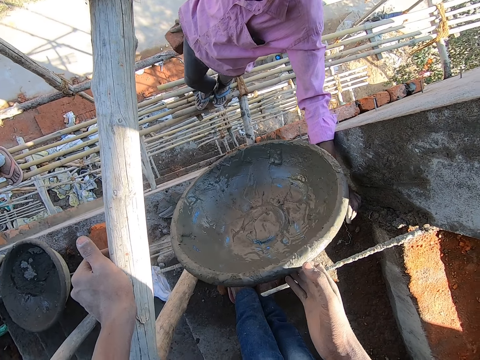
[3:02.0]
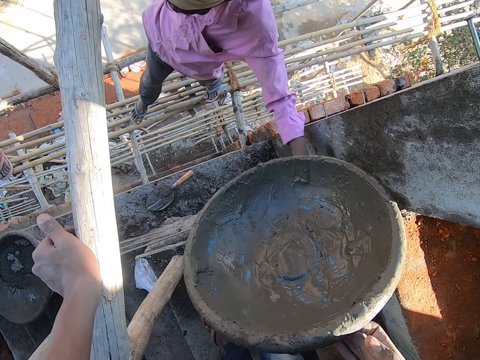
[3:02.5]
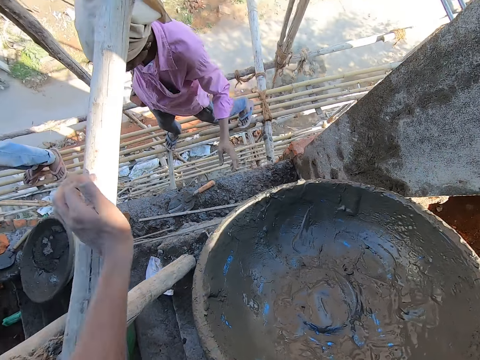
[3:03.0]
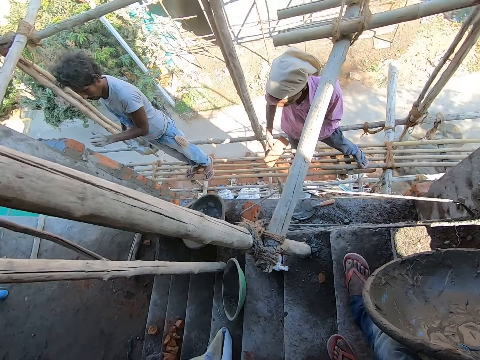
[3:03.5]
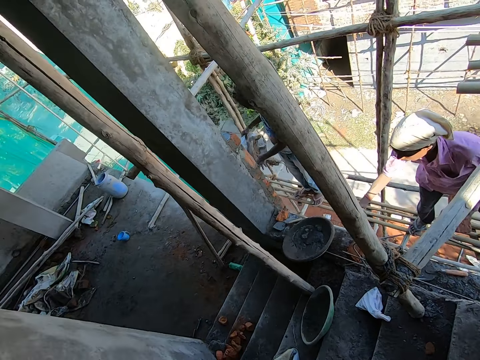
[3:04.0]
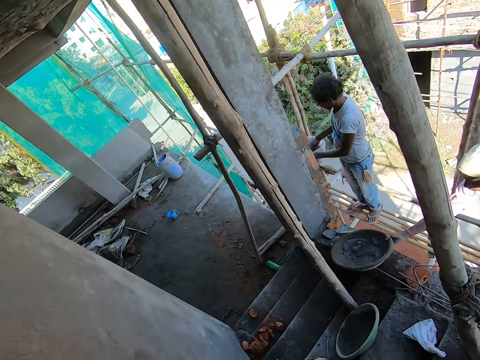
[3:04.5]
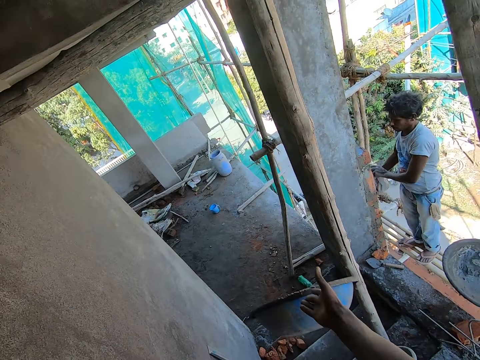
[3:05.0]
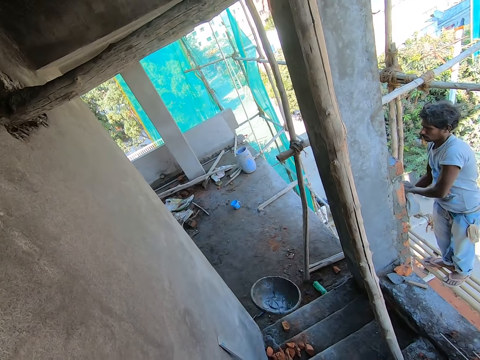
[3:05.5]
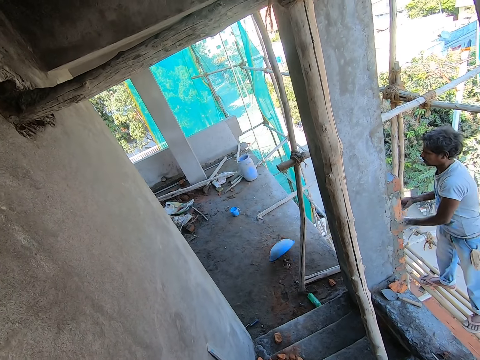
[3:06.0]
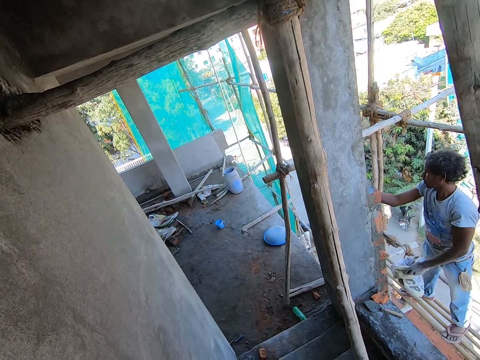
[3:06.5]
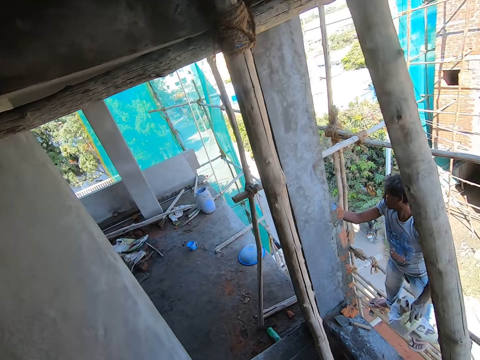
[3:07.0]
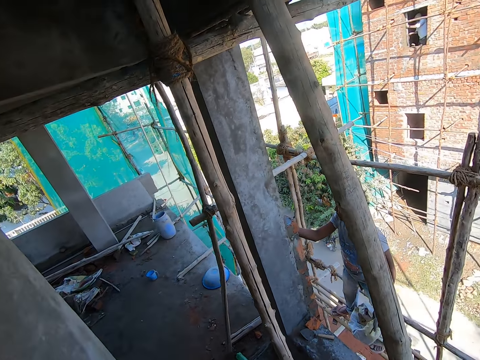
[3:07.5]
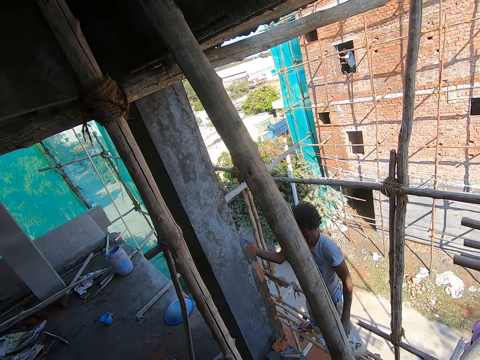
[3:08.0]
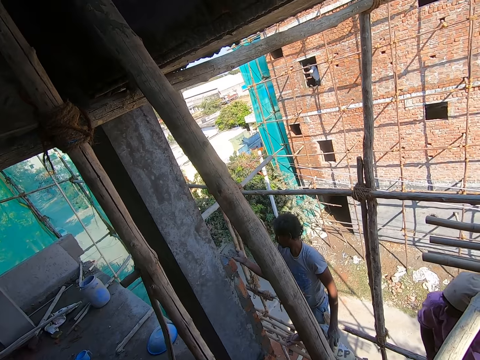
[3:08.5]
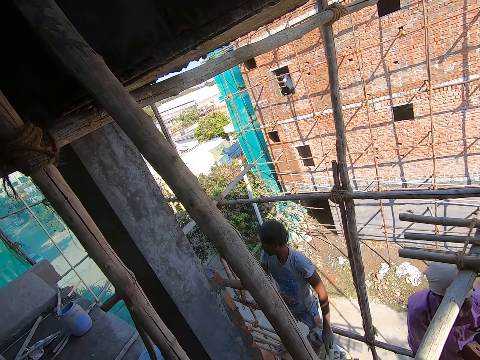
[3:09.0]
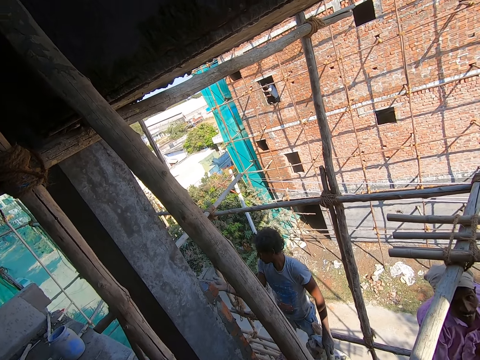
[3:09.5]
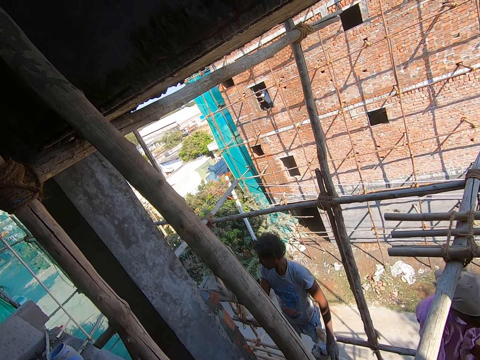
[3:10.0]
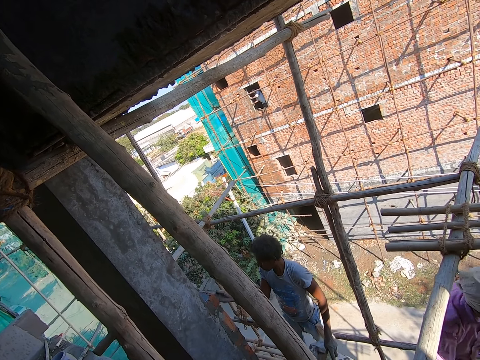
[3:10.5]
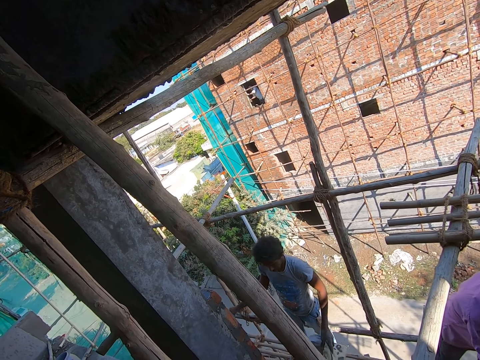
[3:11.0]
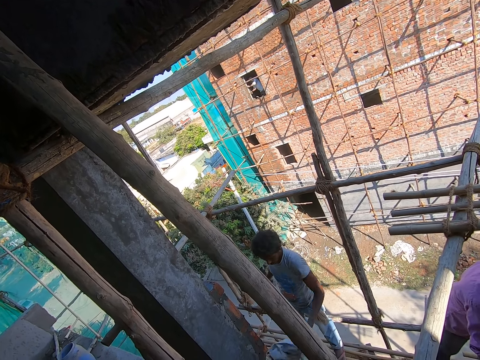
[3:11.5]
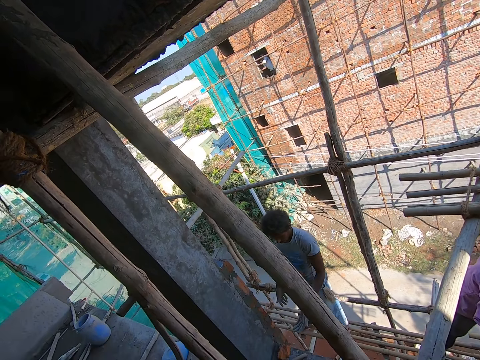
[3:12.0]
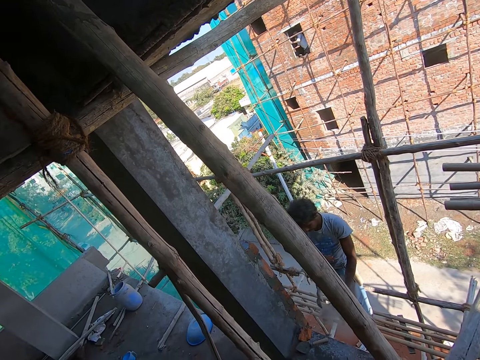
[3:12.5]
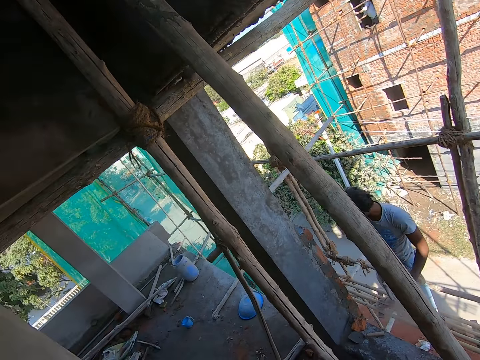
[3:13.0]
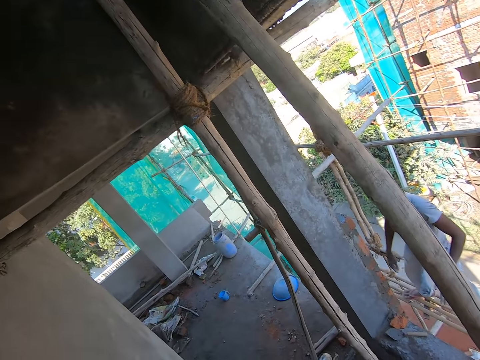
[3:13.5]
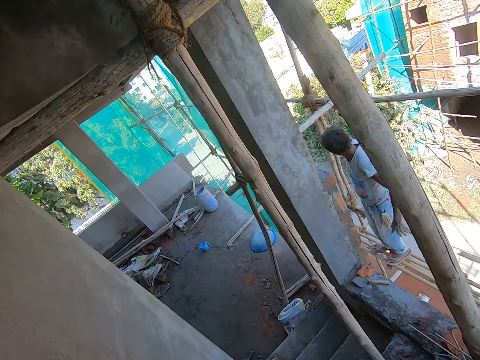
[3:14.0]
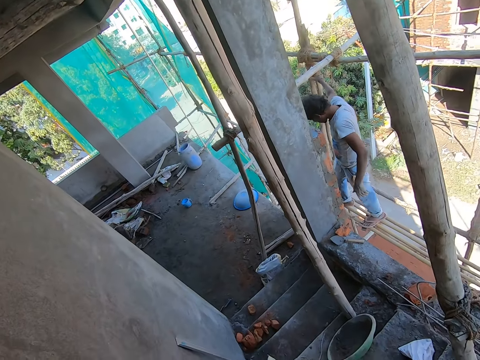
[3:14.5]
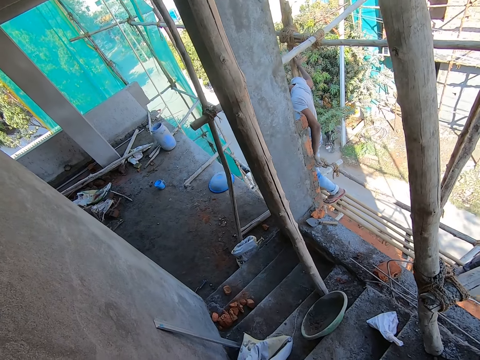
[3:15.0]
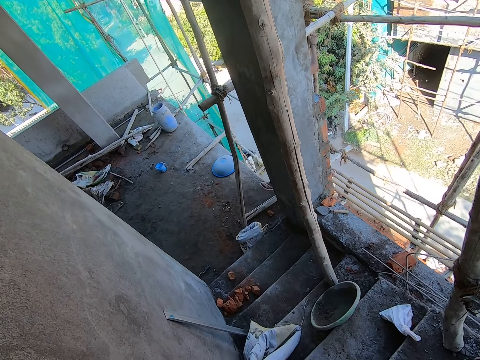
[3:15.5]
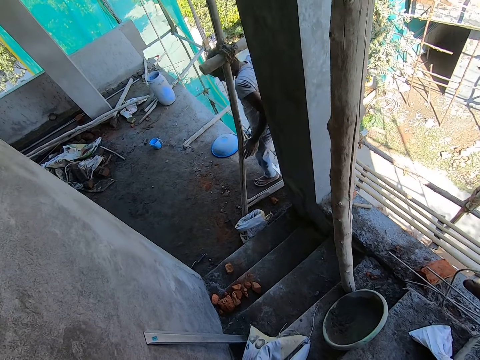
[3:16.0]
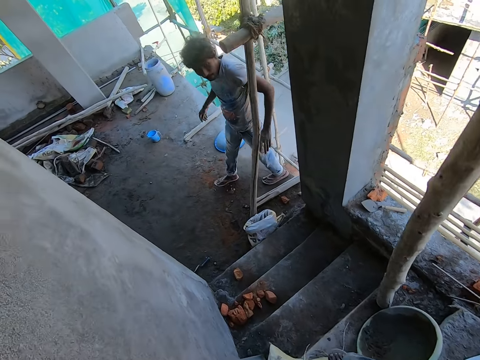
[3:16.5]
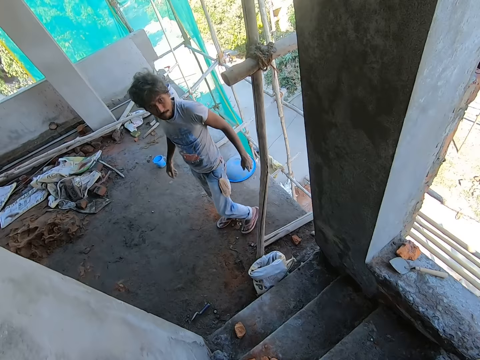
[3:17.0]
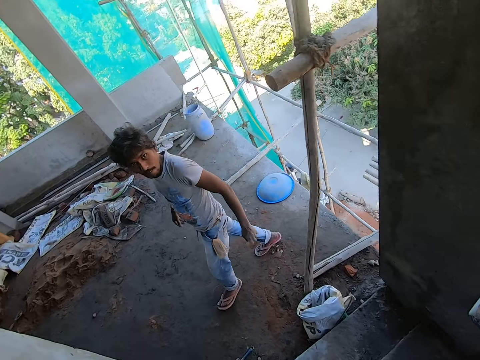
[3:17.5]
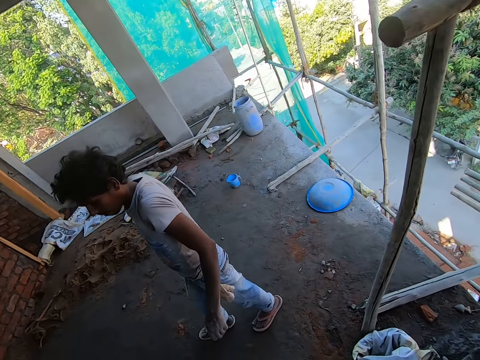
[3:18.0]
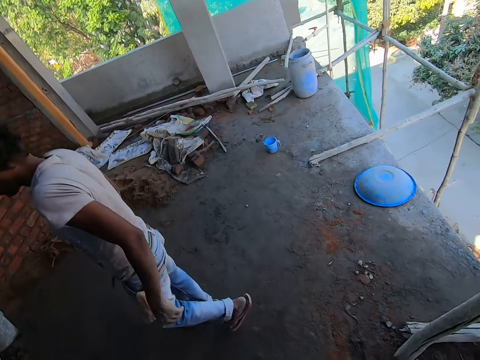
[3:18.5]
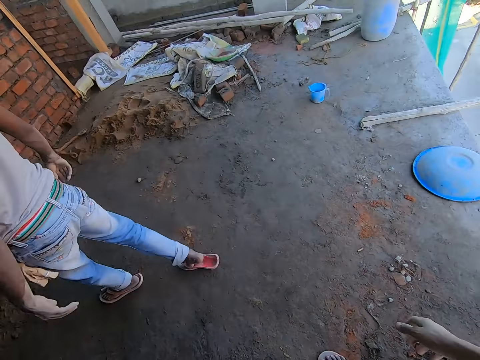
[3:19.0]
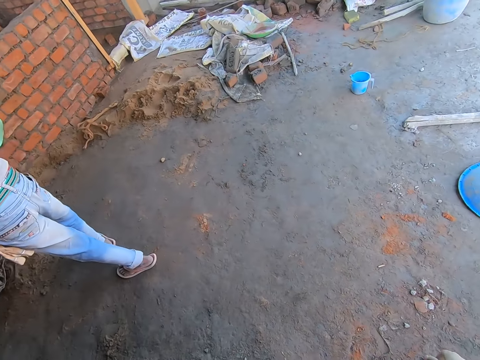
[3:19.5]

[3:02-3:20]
The camera wearer talks with a man. He looks around. Another man carries the mortar pan from the ground with his right hand. The camera wearer drops the mortar pan on the ground with his right hand. A third man takes cement from the bag in his left hand with his right hand. The third man pours cement on the brick with his right hand. The camera wearer looks around. The third man drops the bag on the ground with his left hand. The third man dusts his hand together. The third man walks away from the bamboo scaffolding towards the construction building. The camera wearer walks around.

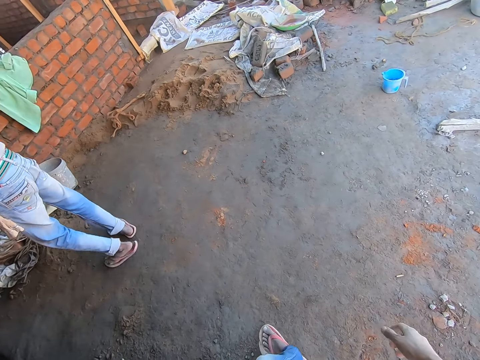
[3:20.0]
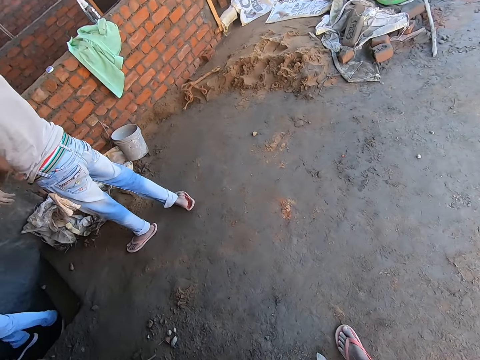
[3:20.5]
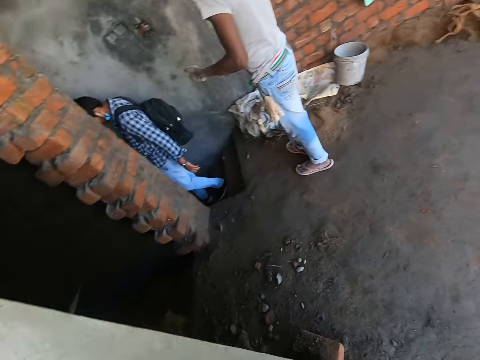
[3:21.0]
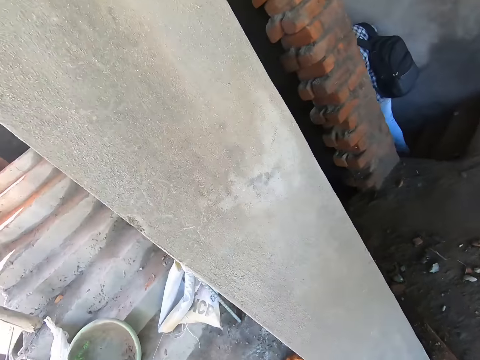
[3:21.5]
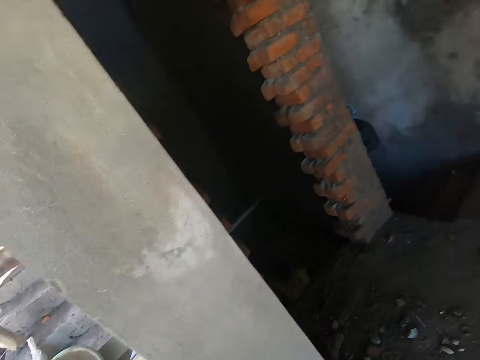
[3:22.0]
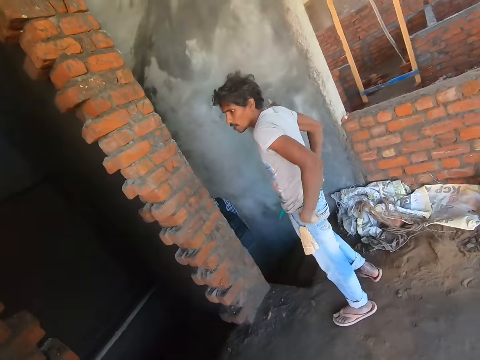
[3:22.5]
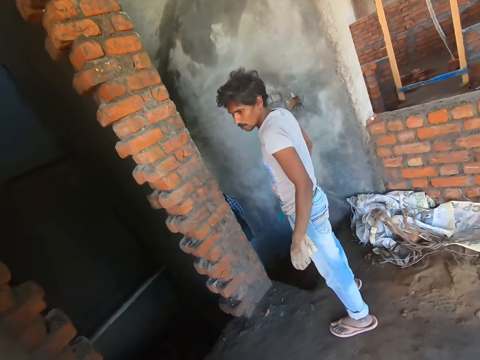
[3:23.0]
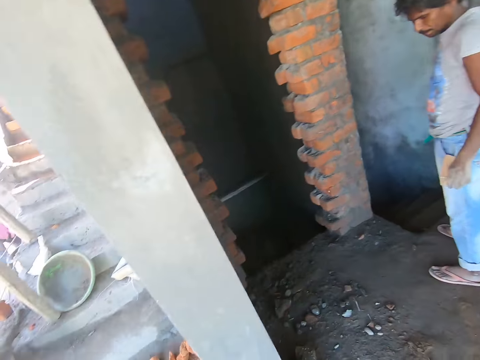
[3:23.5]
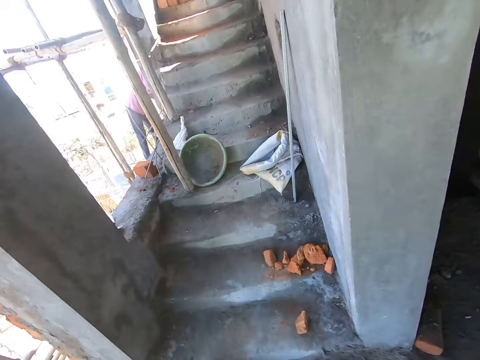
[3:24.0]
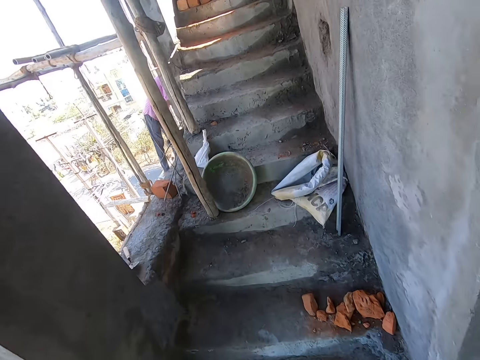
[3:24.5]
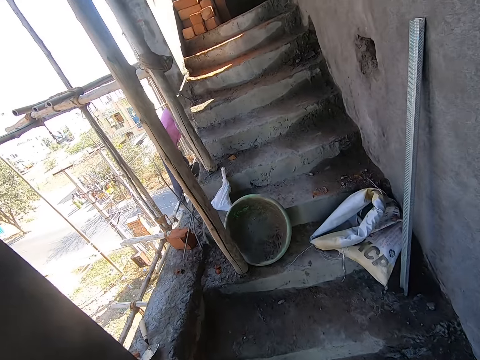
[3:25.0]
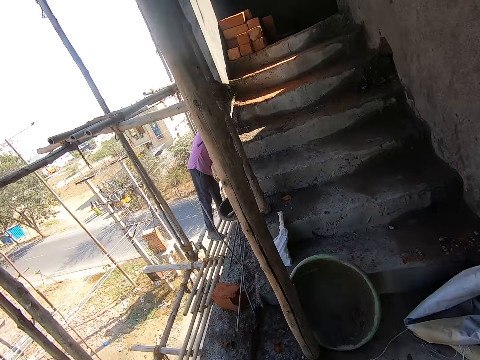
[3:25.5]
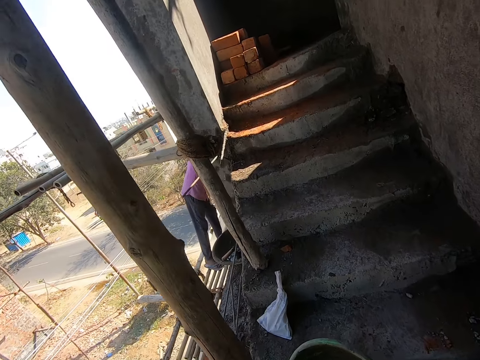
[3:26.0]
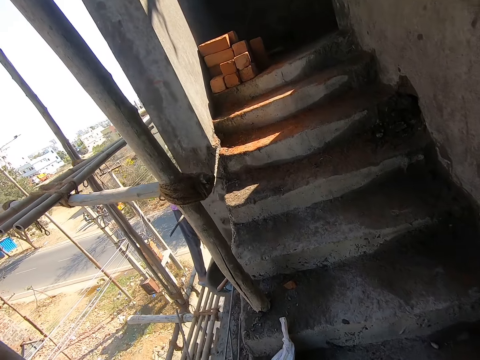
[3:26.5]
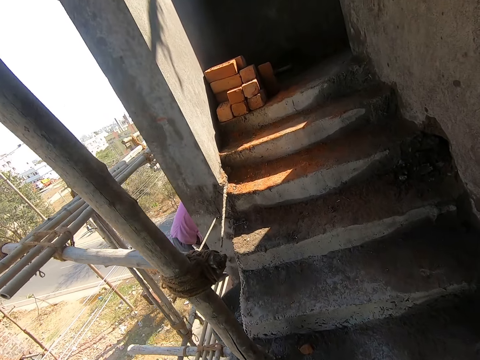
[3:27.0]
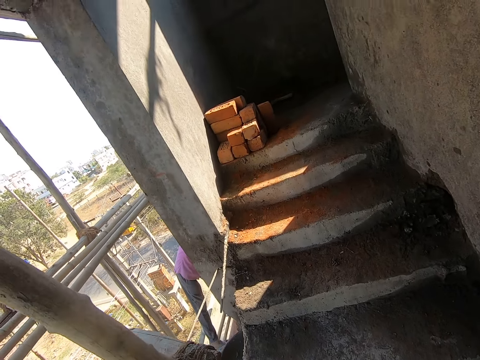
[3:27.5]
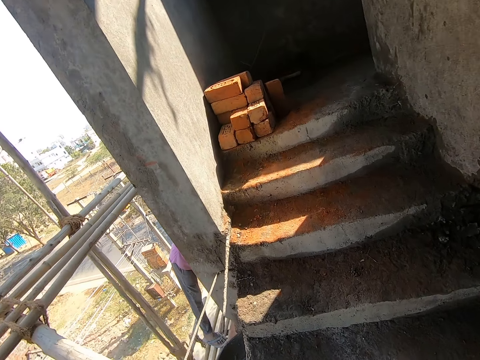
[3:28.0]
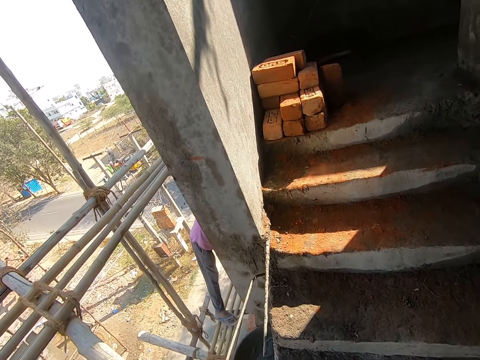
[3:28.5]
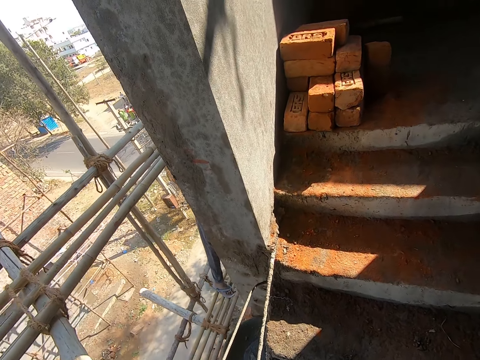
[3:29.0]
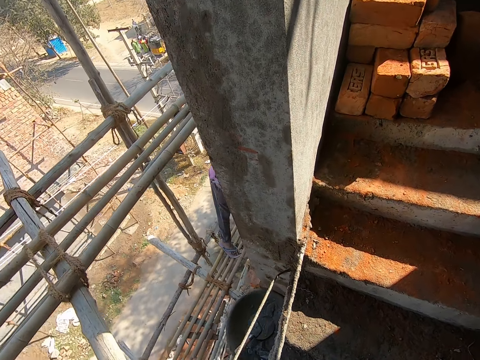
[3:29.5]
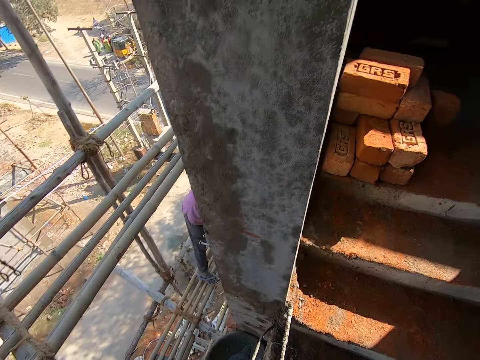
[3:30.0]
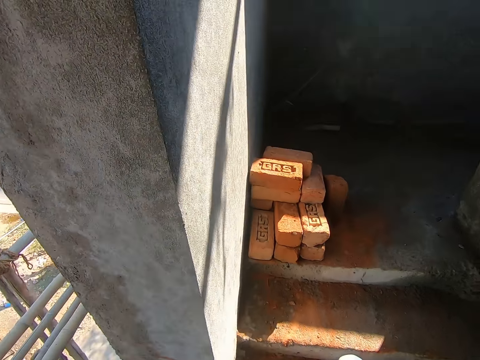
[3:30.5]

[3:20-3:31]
A man dusts his hands together. Another man walks down the stairs. The camera wearer looks around. They walk up the stairs. They walk around.
